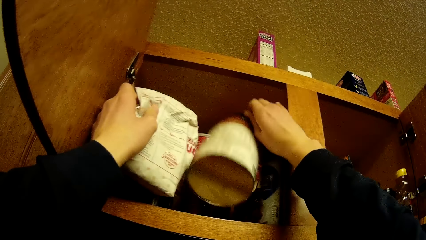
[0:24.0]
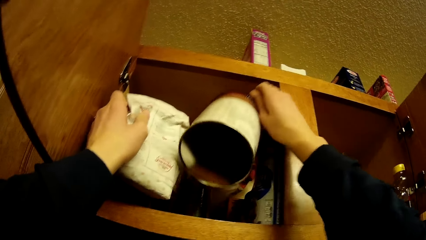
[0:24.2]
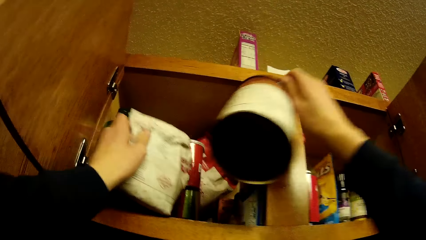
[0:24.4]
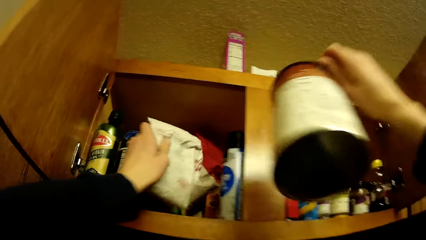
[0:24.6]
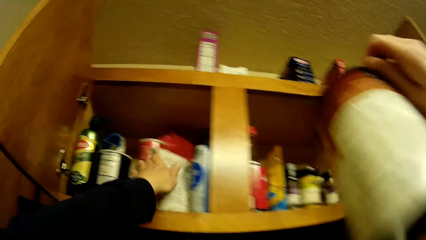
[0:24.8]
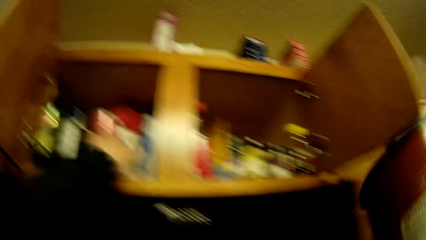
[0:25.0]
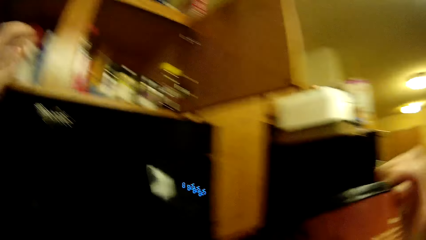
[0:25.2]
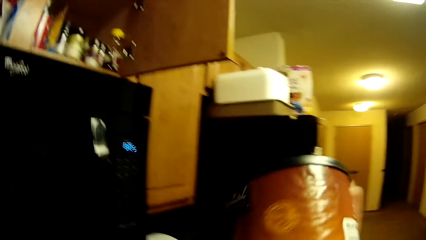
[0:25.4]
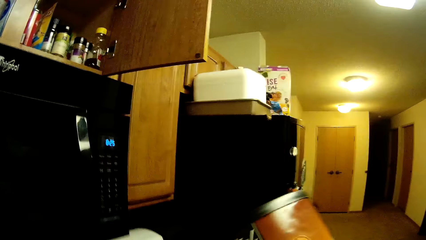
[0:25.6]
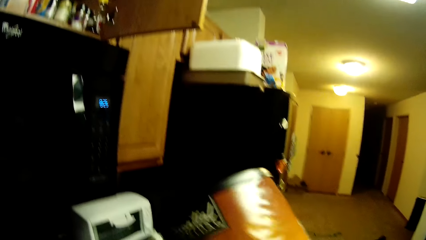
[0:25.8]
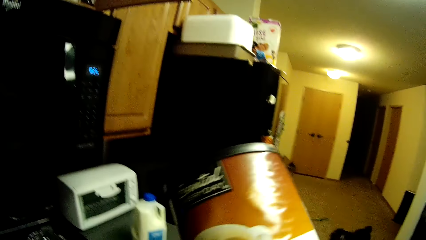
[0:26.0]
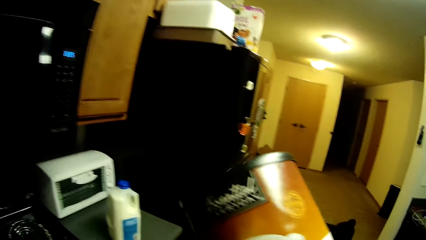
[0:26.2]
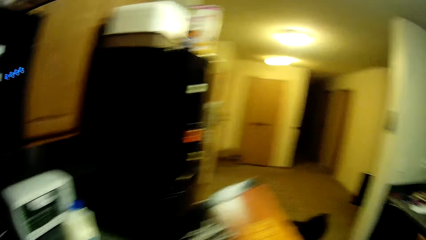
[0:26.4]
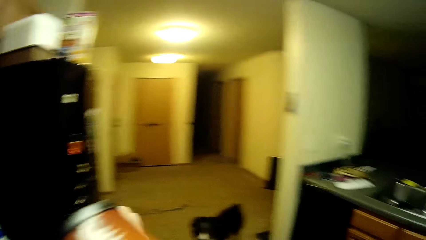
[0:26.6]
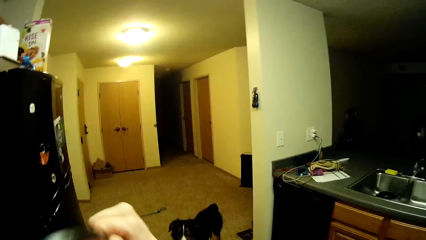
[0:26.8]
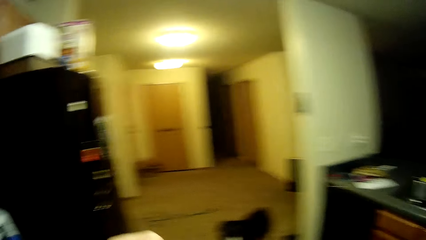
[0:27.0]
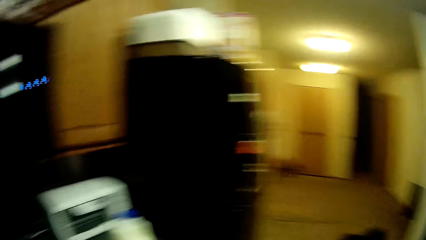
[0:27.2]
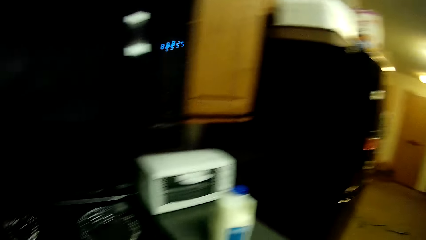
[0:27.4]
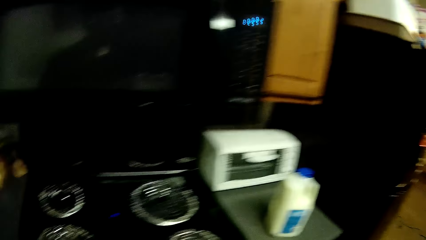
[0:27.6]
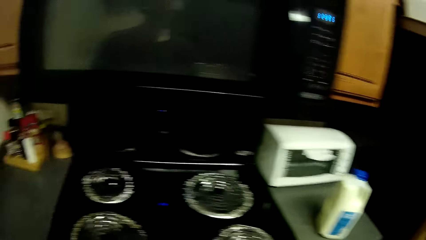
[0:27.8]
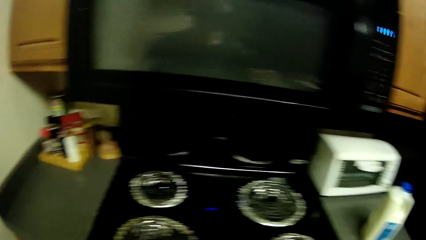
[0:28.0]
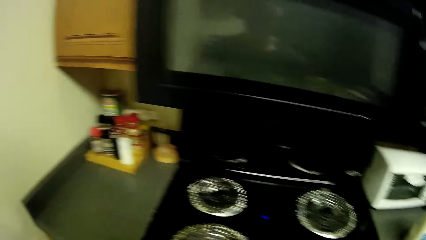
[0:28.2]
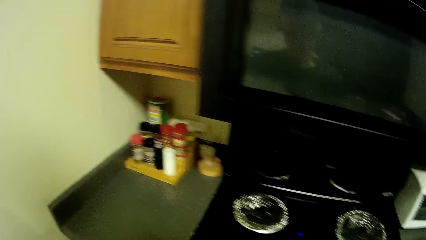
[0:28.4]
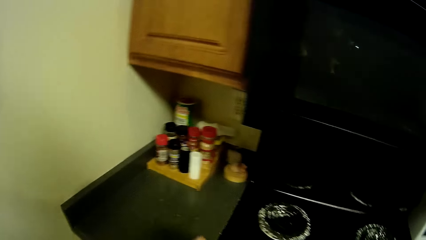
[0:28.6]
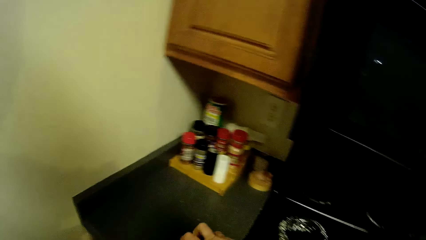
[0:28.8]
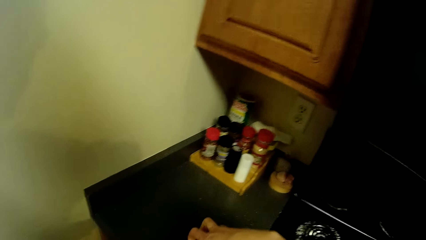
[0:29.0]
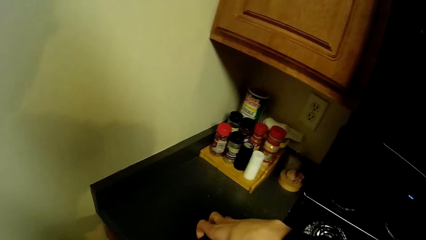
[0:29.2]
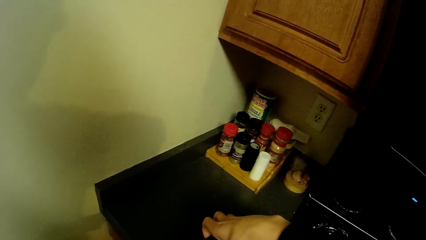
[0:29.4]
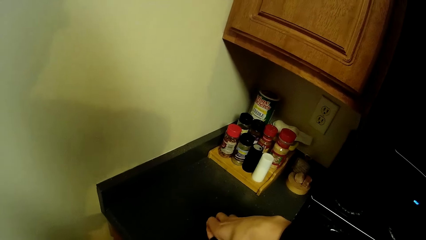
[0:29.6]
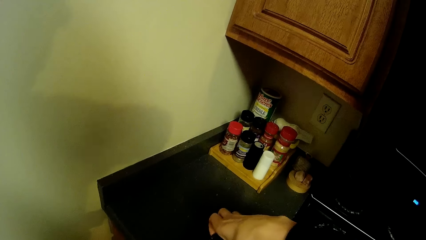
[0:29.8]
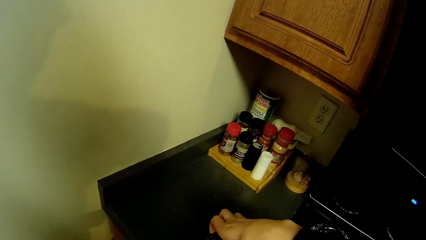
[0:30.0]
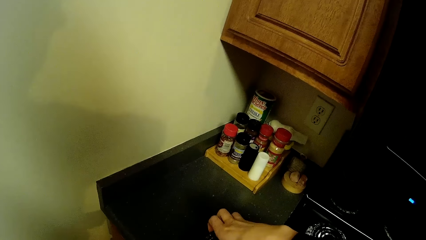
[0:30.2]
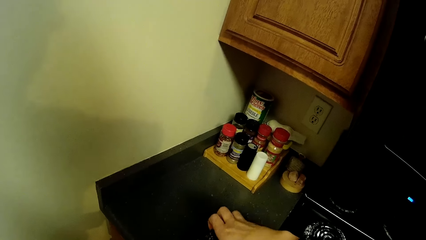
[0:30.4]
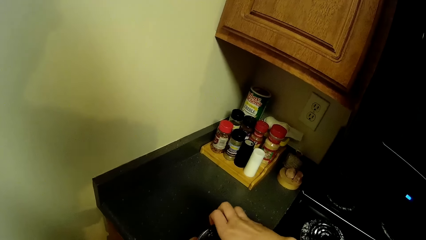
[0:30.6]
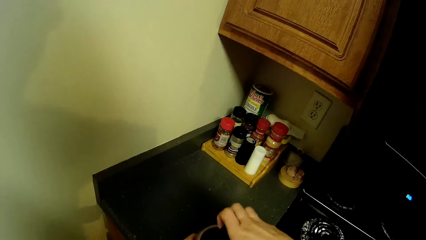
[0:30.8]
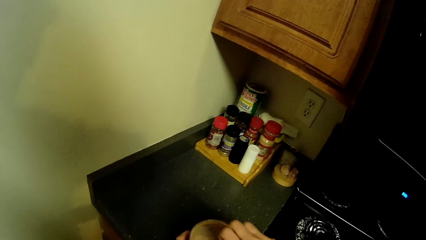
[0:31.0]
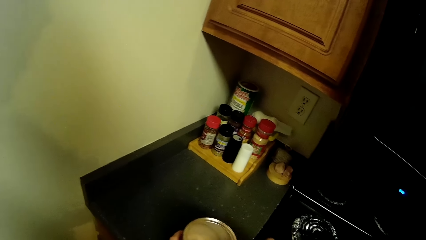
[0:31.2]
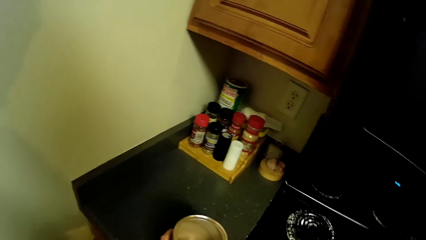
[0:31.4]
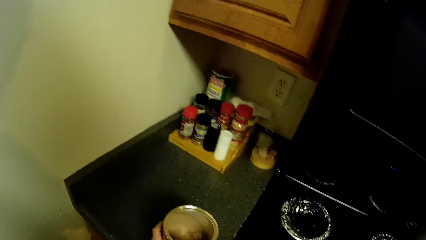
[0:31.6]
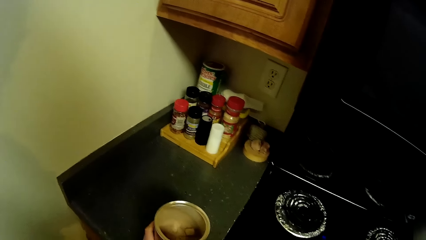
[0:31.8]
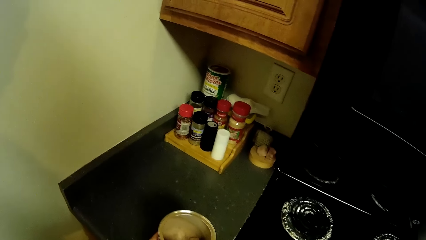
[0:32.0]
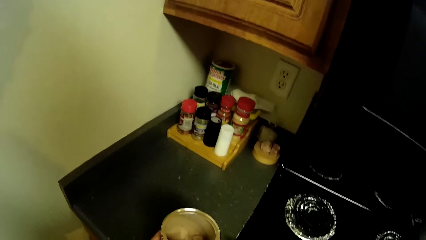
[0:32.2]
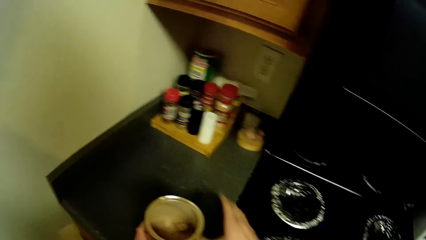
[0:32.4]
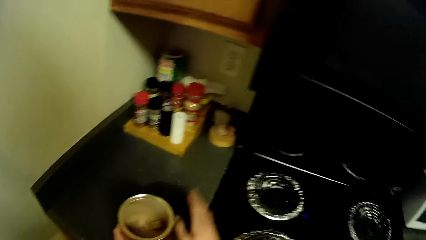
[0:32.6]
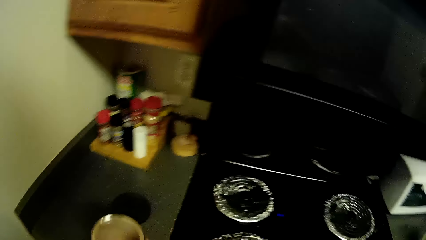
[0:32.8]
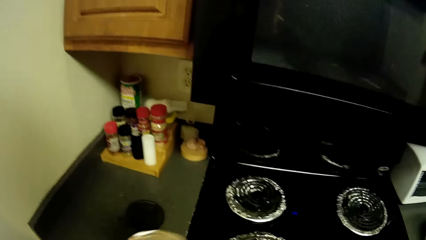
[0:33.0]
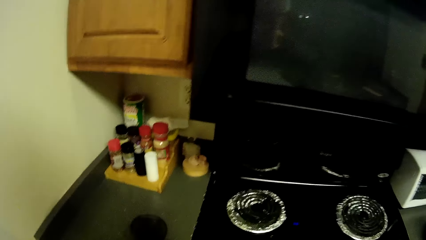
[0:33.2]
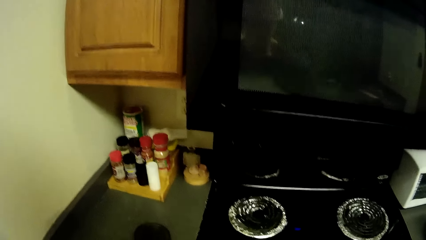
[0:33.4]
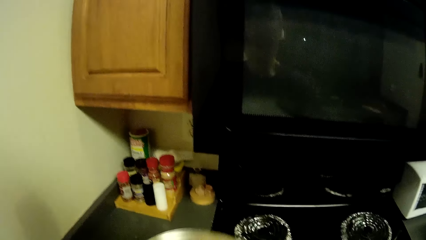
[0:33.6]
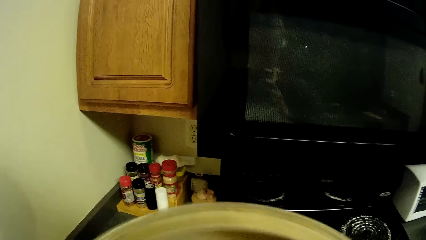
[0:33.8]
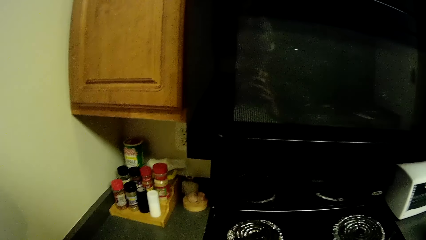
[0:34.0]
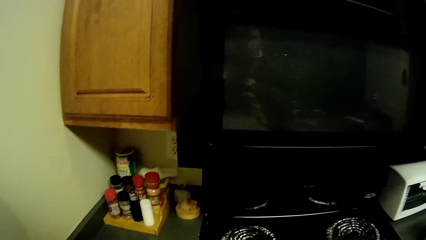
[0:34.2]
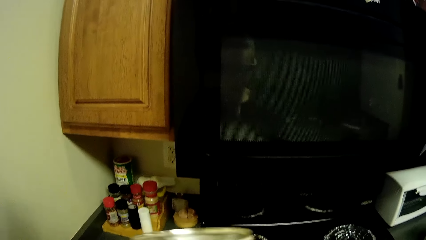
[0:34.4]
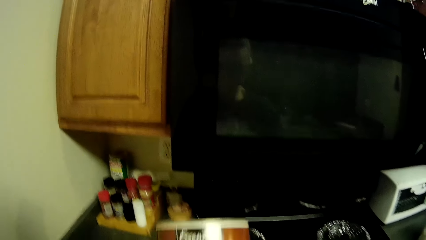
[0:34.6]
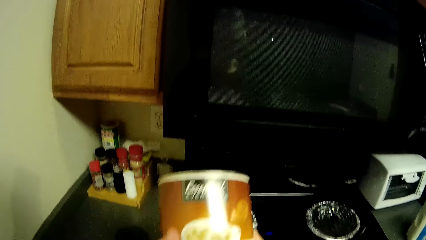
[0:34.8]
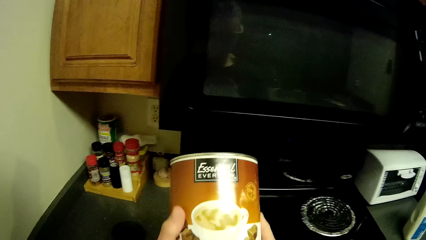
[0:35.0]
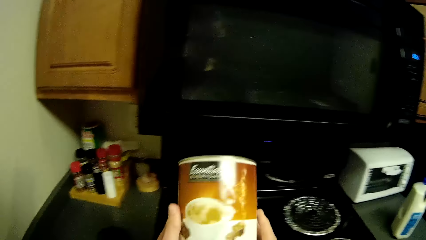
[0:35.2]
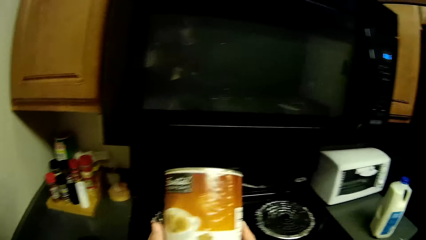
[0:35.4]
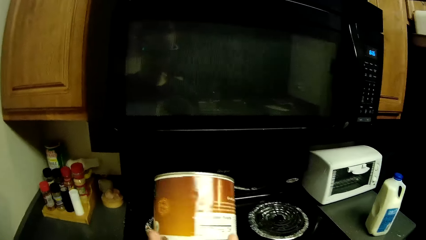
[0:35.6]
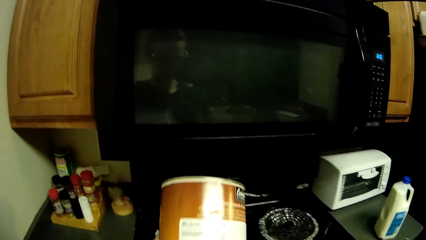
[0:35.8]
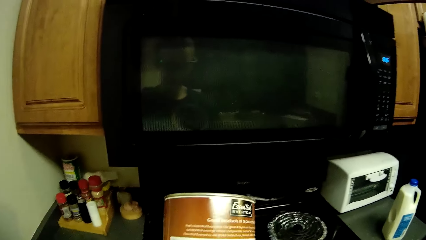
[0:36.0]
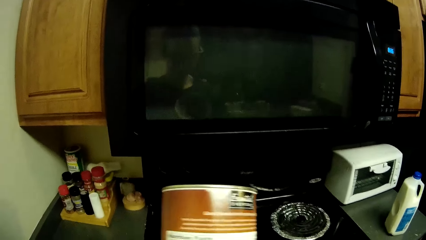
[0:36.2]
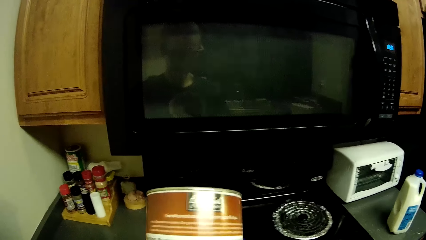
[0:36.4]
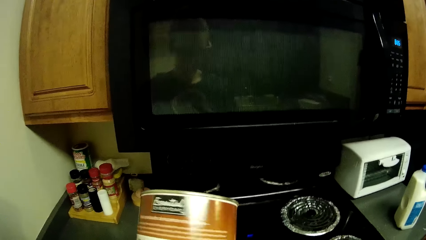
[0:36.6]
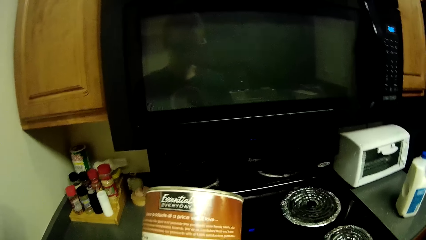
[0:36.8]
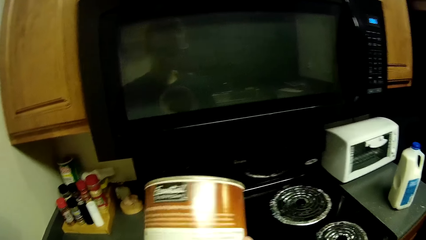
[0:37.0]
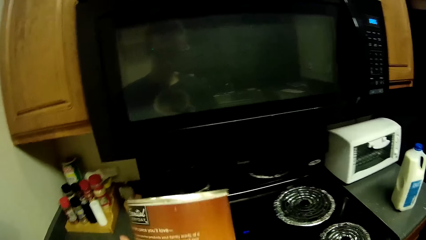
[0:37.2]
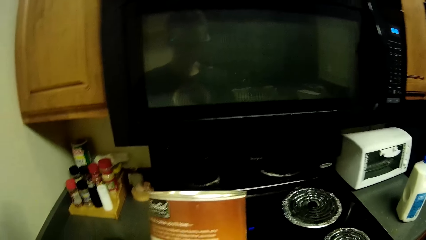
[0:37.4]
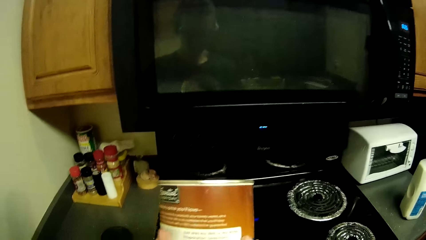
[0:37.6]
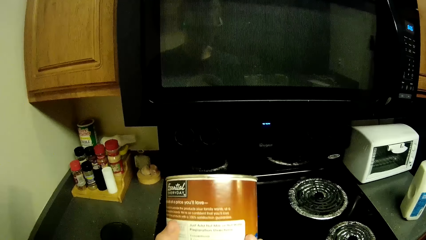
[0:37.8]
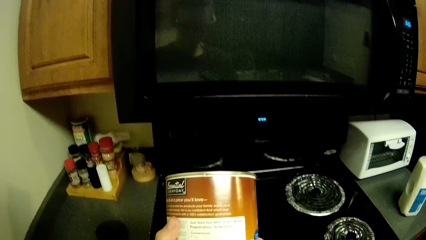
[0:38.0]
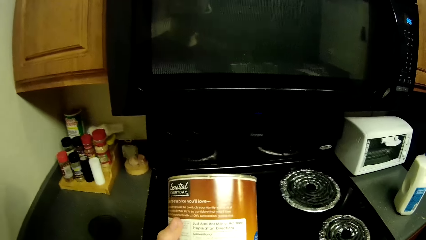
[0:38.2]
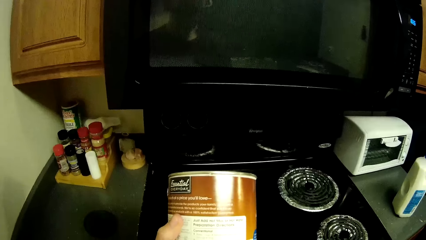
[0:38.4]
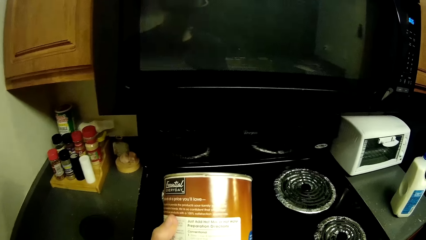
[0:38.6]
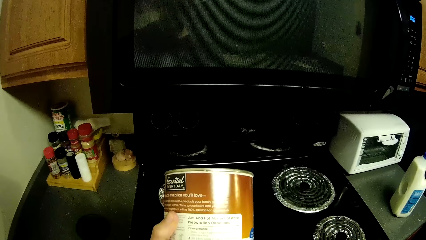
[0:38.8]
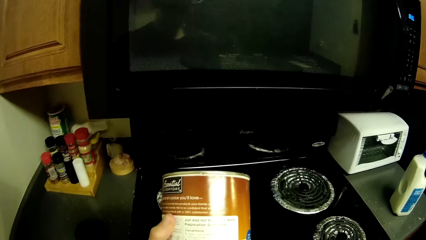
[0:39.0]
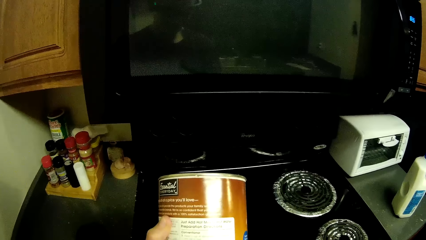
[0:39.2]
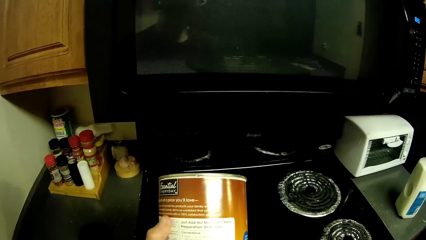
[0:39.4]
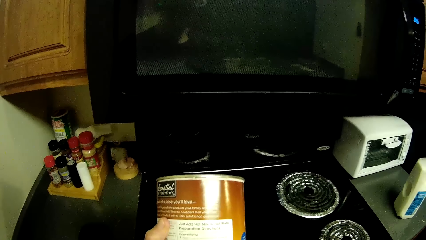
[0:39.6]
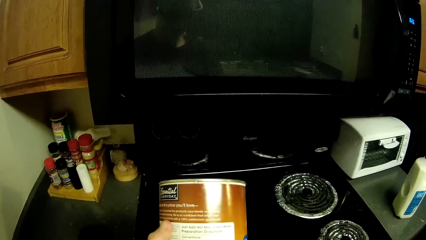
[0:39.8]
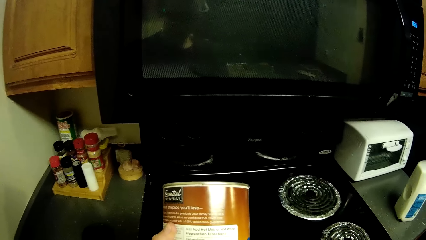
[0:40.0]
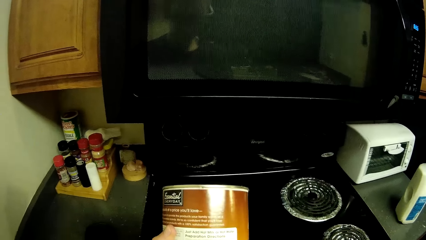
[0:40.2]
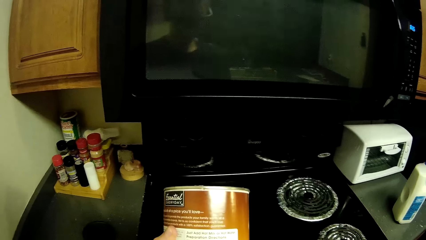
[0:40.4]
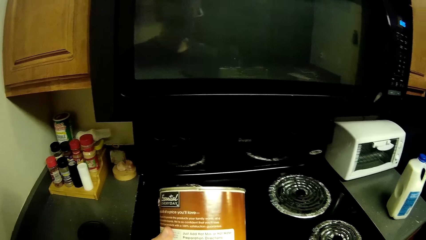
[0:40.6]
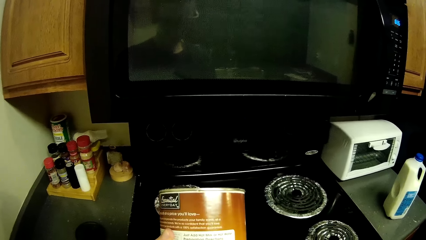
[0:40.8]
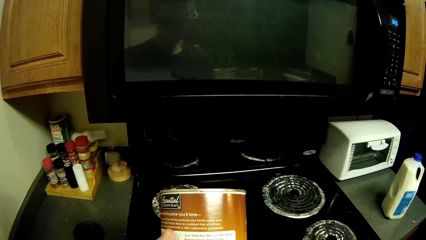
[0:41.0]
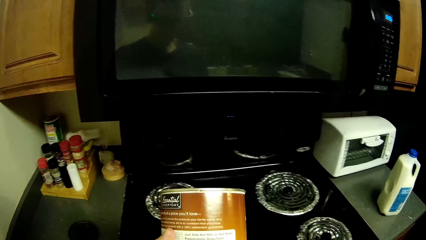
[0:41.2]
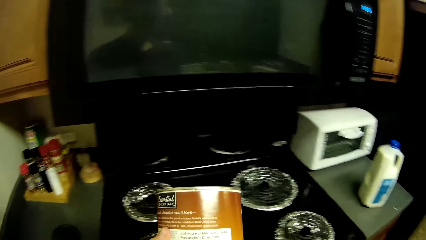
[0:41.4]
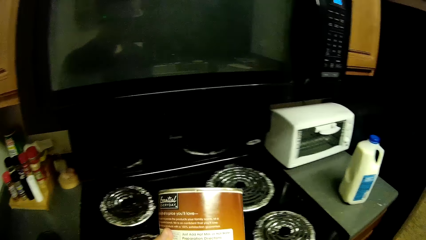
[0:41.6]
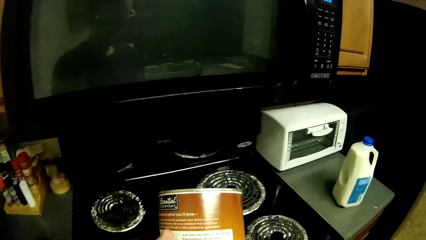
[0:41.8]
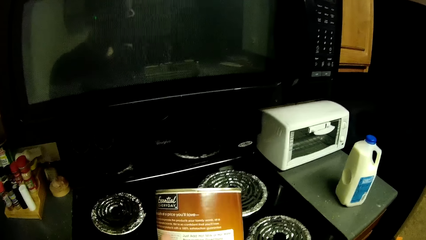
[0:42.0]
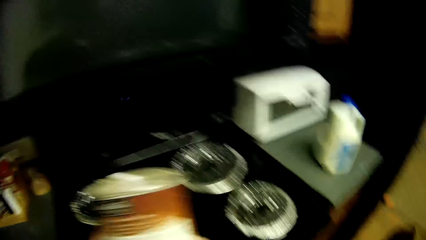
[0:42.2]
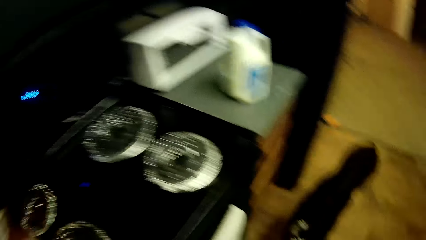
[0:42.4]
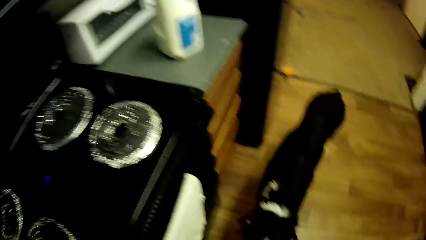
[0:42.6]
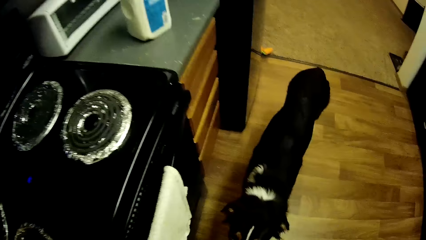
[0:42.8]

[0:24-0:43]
The camera wearer carries a tin of beverage. They pick up a can of something. They put the packet of something in the cabinet. They look around. They drop the beverage on the table top. They open the beverage. They drop the beverage cover. They carry the beverage. They check the beverage.
